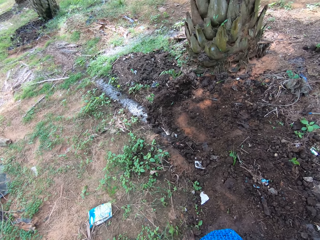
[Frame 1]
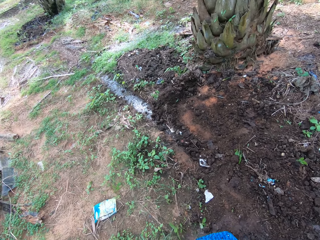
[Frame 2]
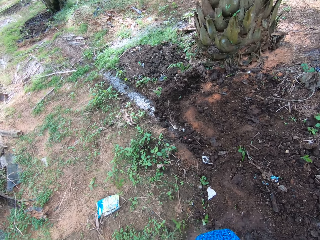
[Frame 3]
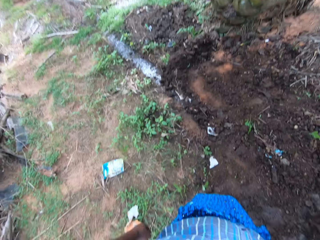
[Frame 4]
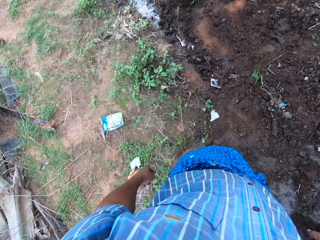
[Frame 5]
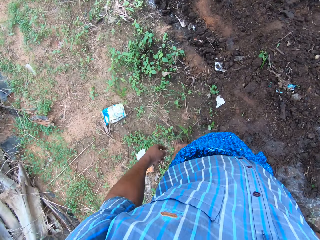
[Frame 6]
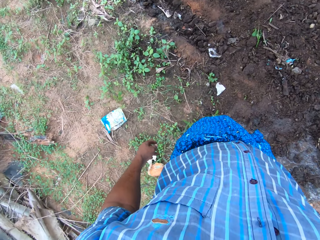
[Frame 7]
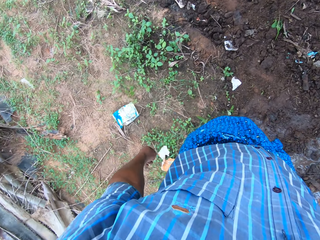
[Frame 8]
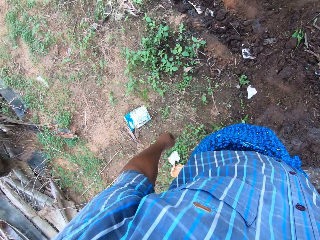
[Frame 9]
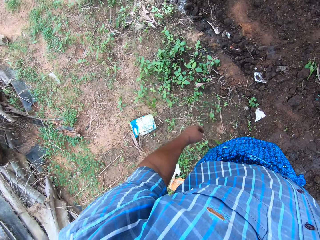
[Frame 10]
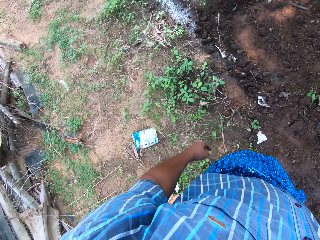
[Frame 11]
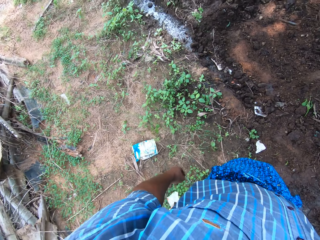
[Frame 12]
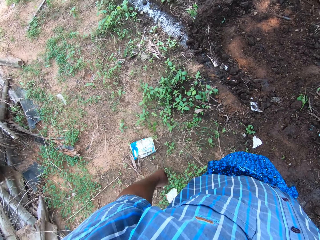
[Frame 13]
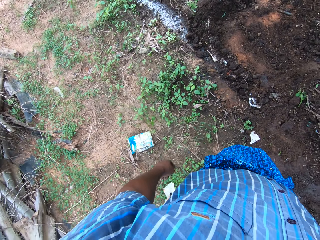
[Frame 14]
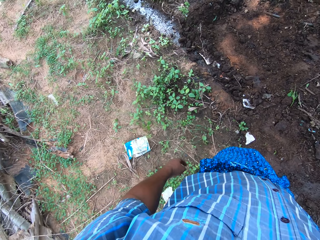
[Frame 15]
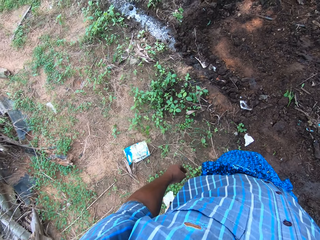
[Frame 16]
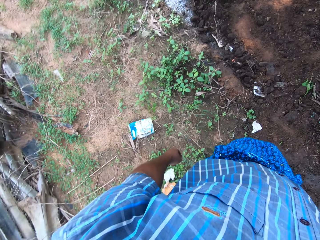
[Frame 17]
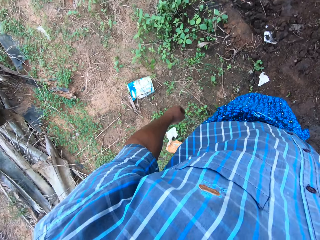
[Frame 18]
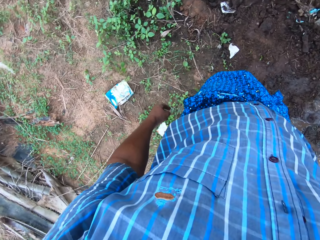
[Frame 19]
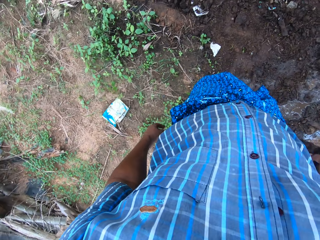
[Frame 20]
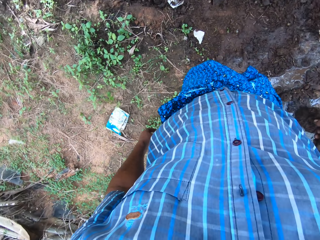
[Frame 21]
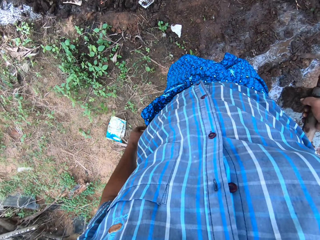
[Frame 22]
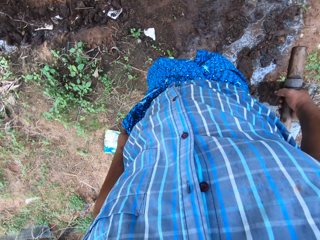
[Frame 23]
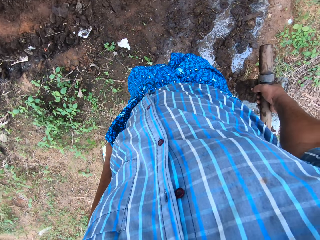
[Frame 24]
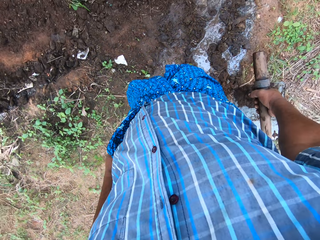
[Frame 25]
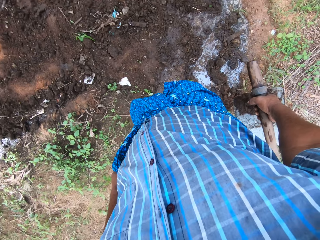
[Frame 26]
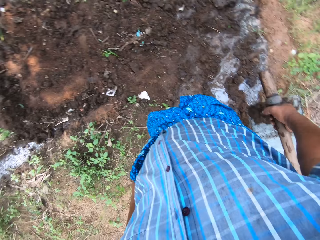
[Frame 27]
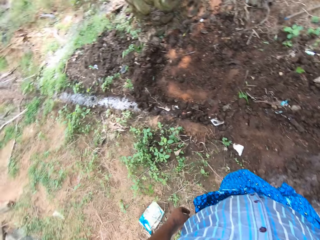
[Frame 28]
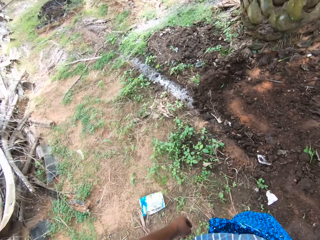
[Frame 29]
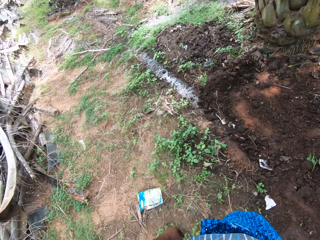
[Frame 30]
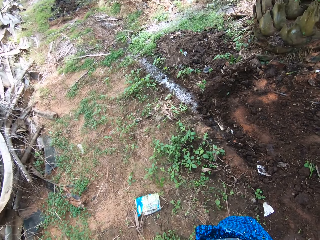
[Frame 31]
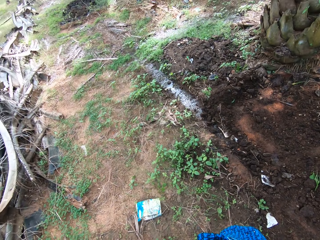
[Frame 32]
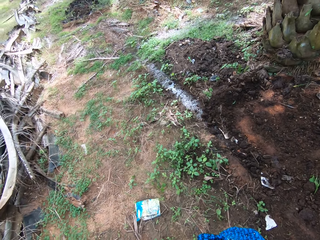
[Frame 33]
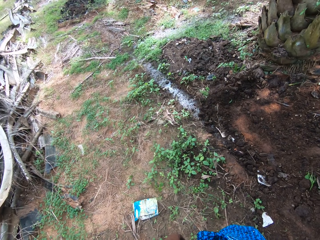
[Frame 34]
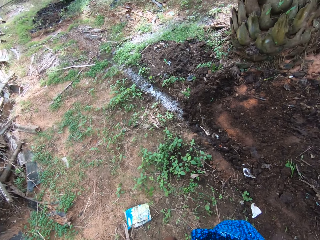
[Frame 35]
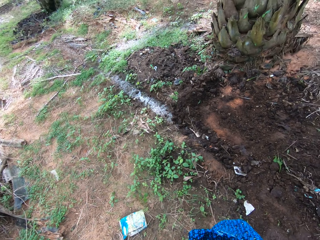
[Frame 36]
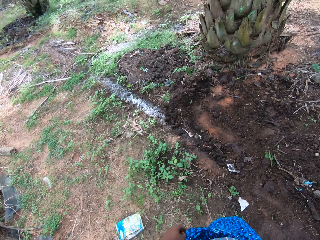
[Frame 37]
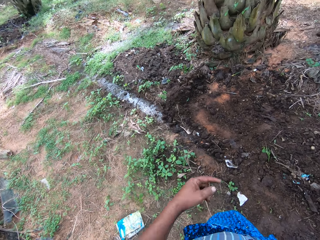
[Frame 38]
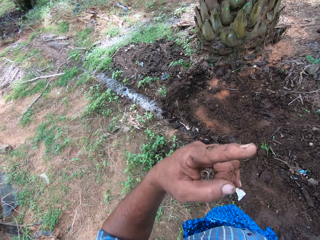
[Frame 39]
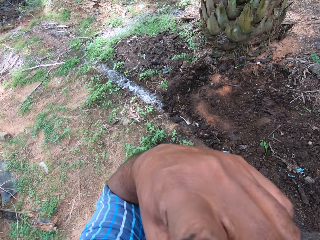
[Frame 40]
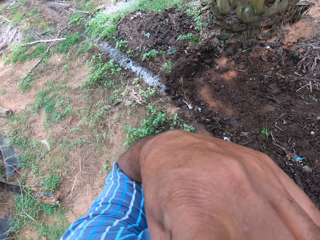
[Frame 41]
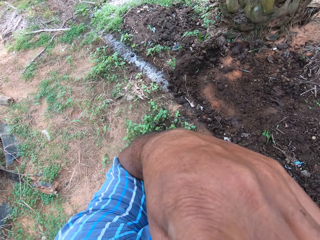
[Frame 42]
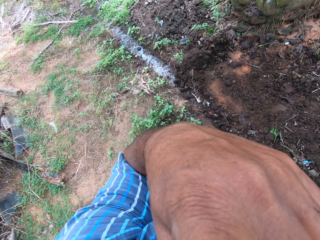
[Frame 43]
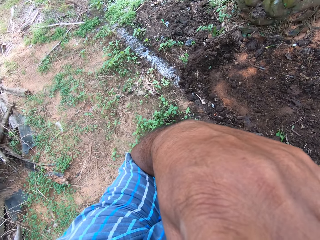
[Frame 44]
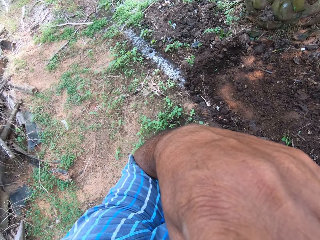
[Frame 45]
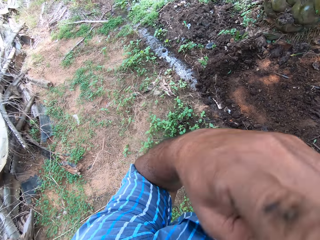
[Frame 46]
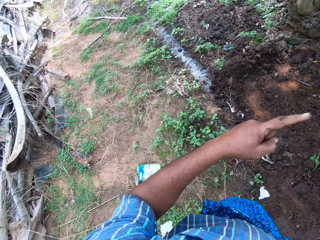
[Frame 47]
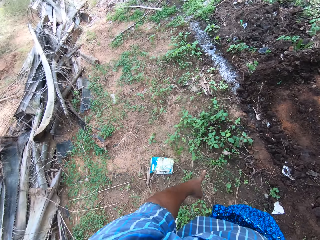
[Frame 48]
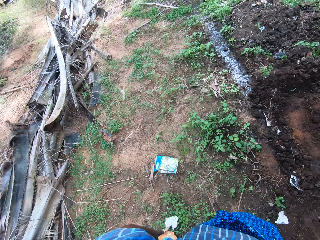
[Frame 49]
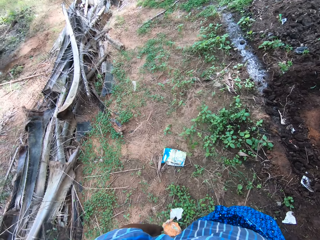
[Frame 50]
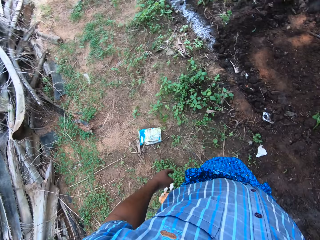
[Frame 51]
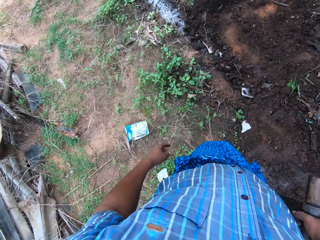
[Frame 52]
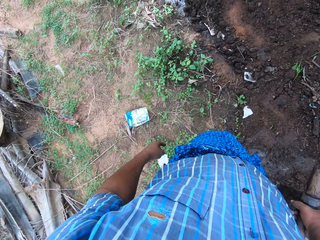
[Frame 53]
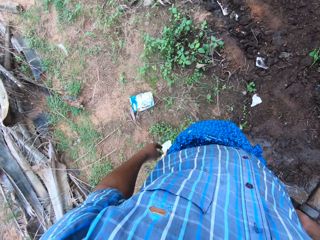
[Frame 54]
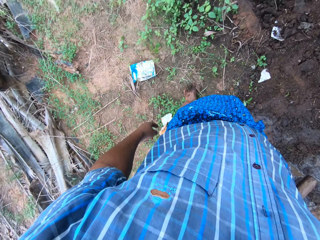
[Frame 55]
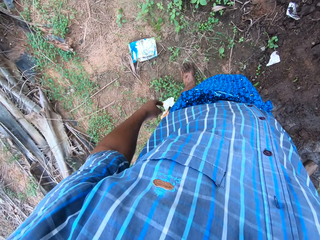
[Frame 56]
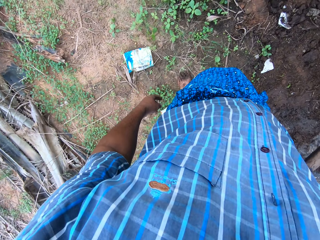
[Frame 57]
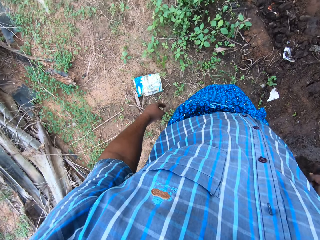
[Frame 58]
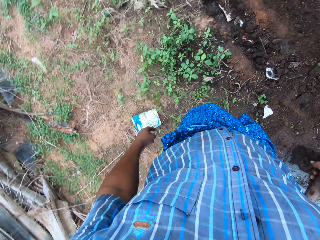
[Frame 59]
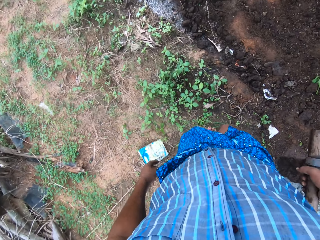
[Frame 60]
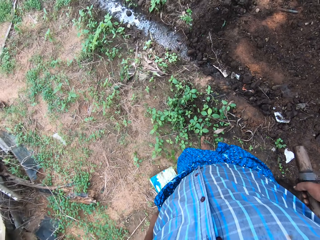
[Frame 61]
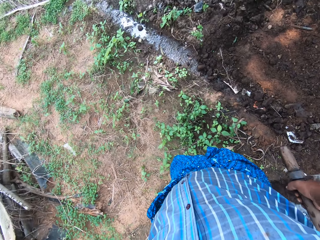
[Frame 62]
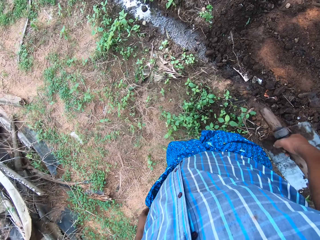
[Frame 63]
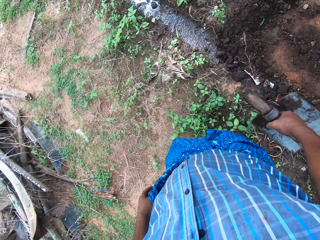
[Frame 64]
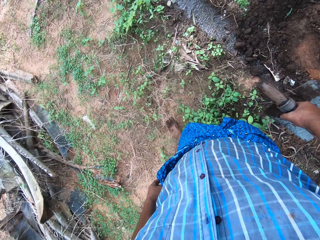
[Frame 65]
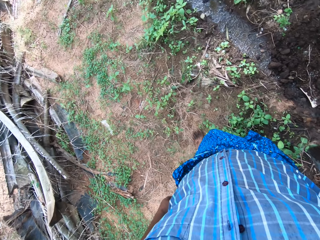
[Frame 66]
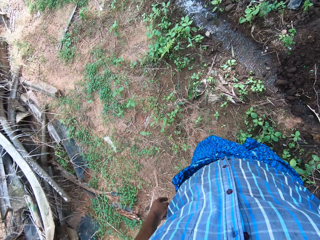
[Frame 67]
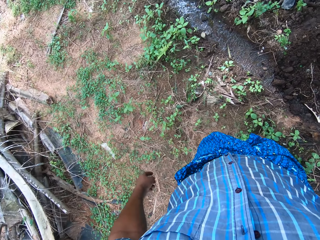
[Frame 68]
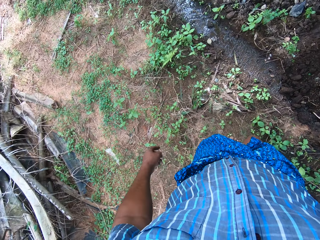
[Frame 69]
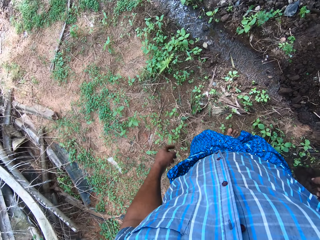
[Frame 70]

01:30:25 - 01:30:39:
The camera wearer exhales loudly. He scratches his eyes. He walks close to a small field stream on the left side of a tree.

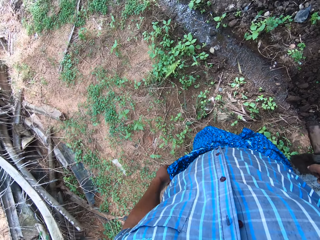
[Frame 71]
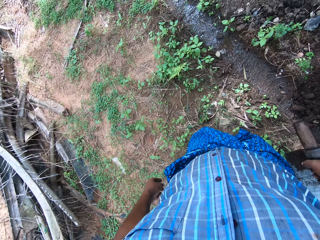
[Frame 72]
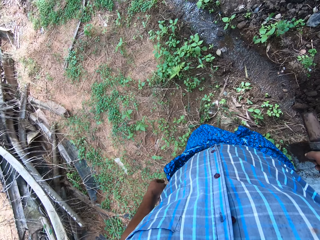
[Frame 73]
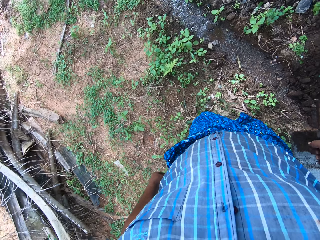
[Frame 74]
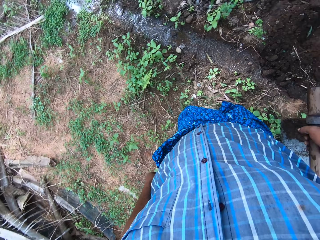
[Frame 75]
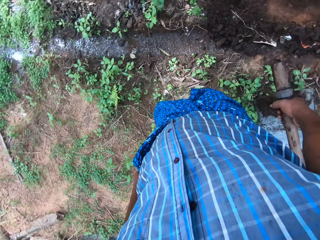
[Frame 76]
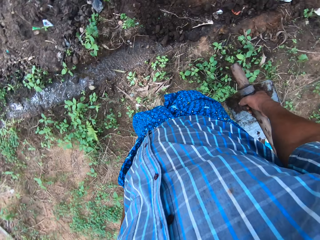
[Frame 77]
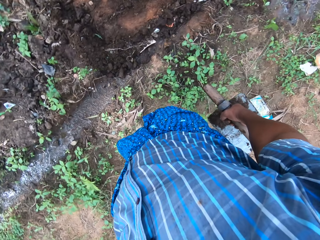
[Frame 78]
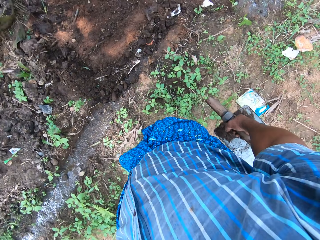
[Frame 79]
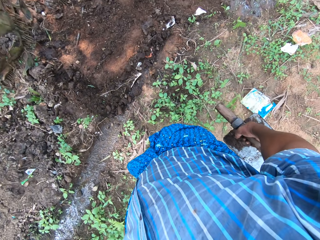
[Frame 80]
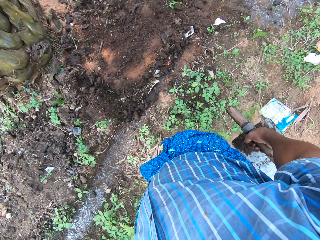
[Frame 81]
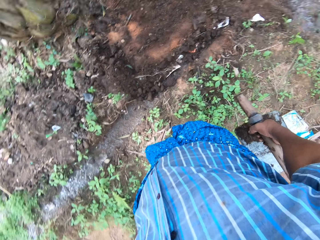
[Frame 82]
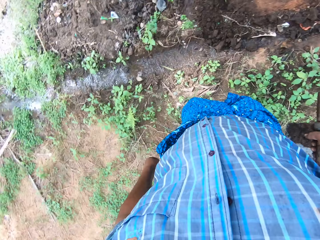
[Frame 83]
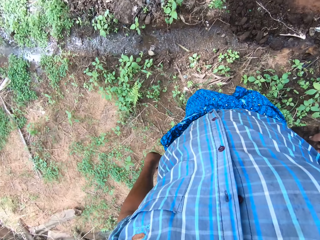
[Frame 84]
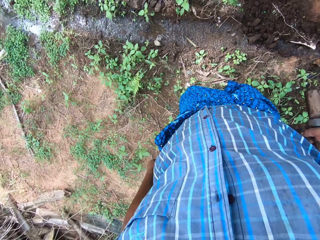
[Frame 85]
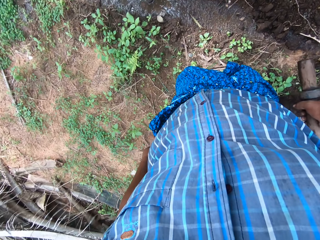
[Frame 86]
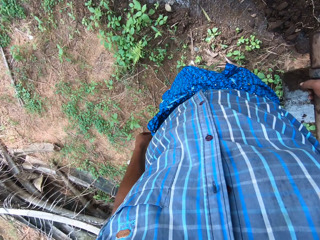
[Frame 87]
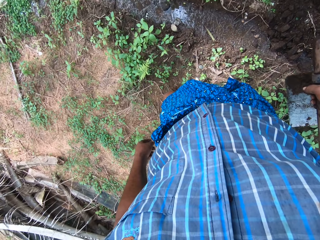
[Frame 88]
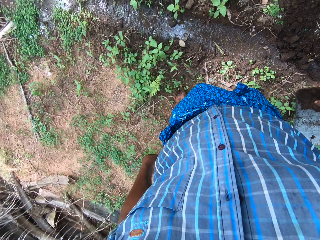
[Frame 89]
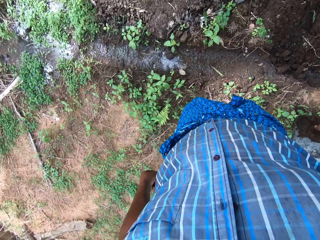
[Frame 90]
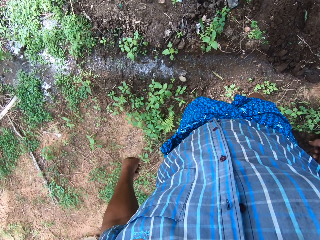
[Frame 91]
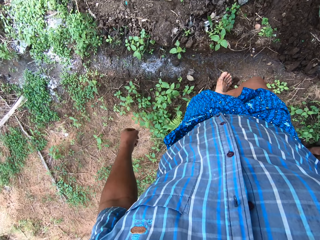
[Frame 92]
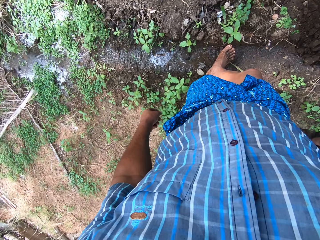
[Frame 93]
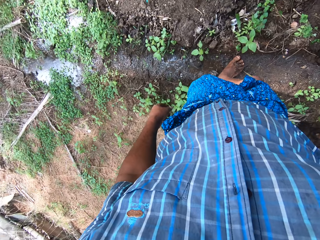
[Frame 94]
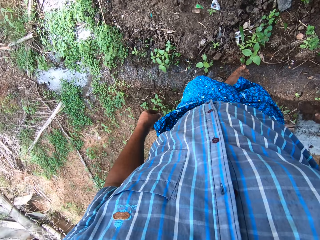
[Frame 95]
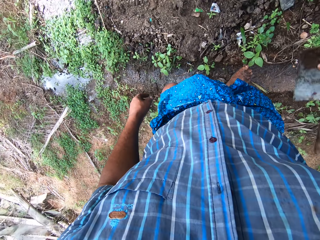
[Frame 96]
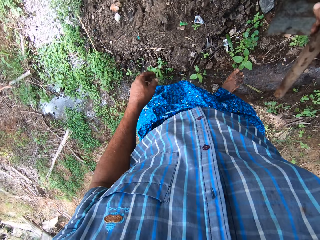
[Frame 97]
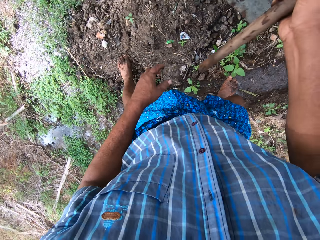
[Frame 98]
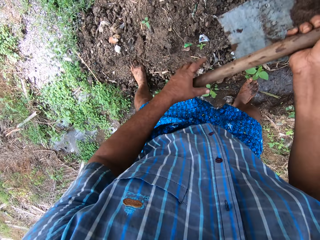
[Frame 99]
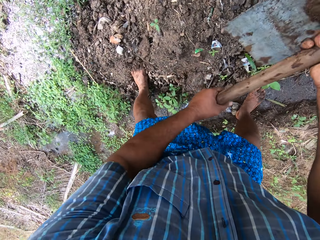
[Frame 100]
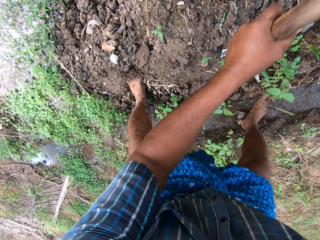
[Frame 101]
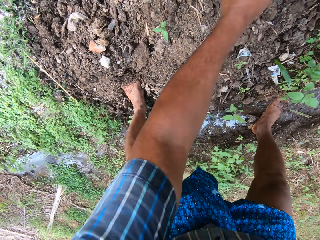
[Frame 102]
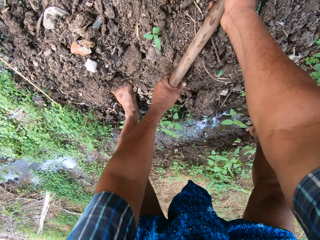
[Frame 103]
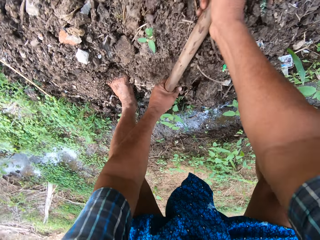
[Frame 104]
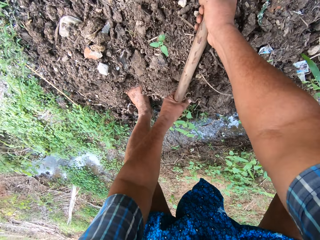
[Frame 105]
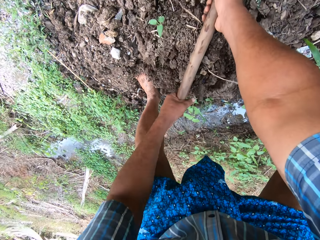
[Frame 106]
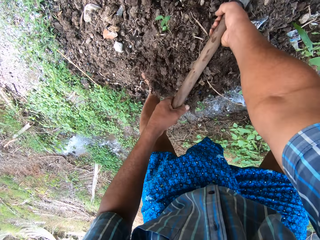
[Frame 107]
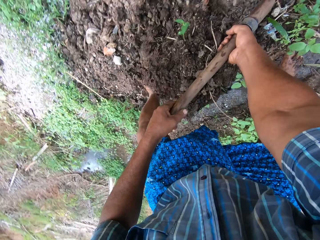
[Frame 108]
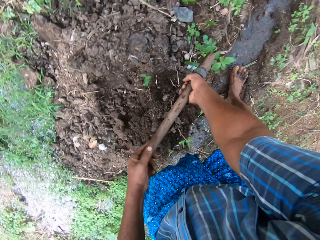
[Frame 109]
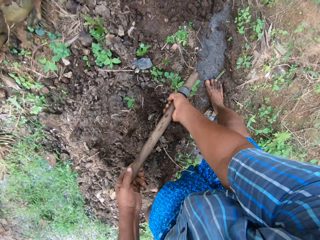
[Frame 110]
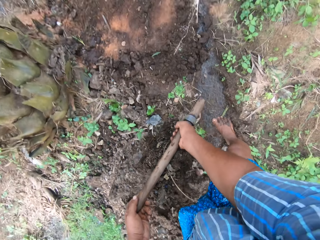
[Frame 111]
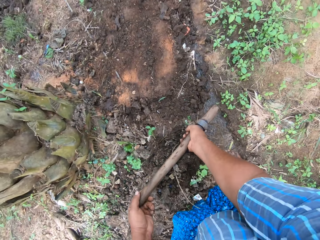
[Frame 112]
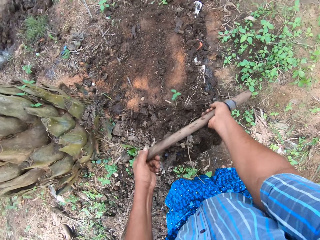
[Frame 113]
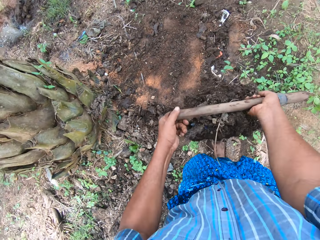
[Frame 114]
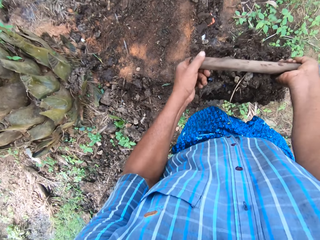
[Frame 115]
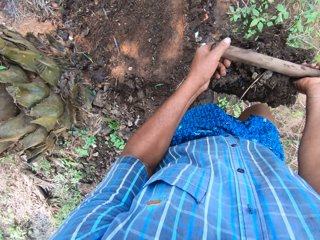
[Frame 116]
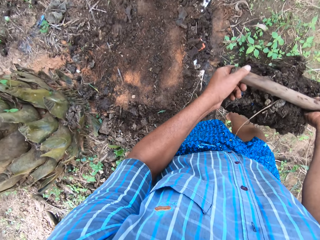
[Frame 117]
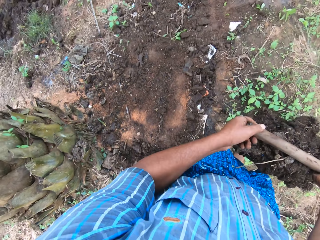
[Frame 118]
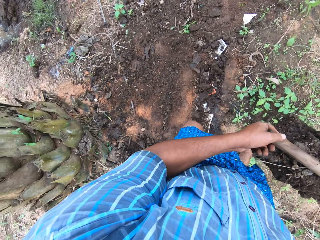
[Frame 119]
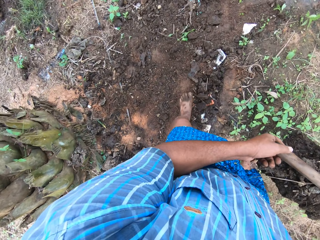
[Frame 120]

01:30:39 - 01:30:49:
The camera wearer looks around the field work area. They walk on the field stream. They hold the digging hoe with both hands. They pack sand from the ground with the digging hoe. They walk to a field stream in front of the tree.
